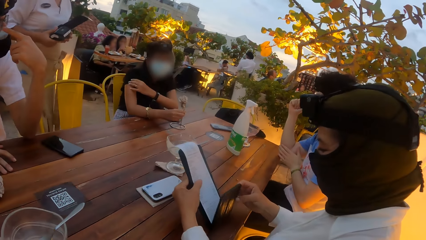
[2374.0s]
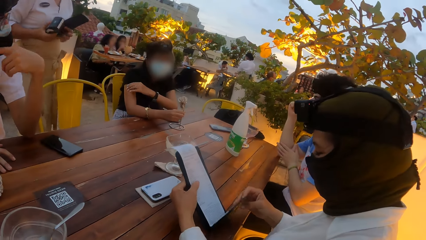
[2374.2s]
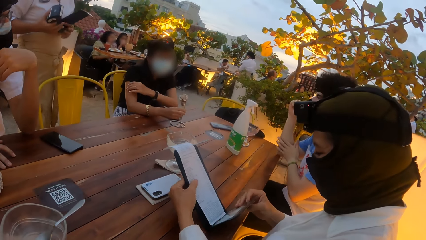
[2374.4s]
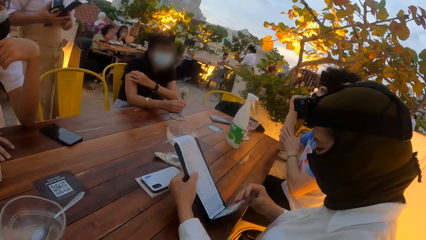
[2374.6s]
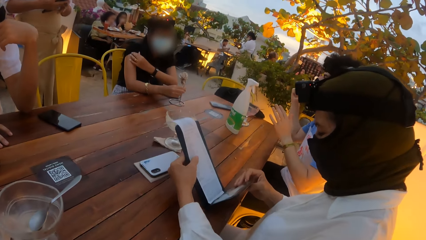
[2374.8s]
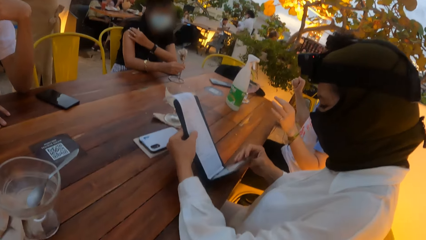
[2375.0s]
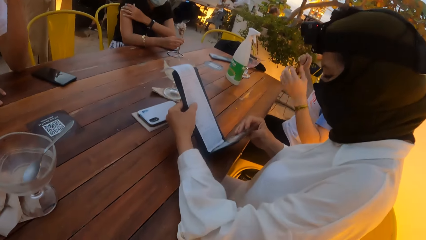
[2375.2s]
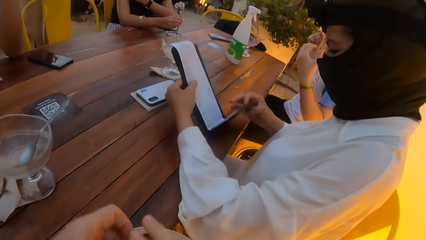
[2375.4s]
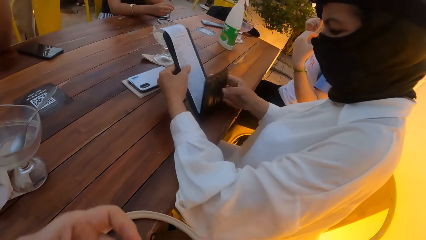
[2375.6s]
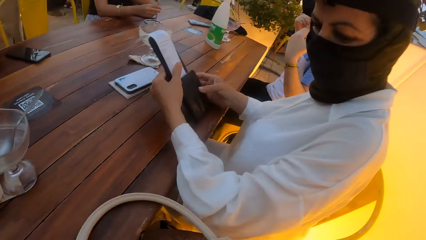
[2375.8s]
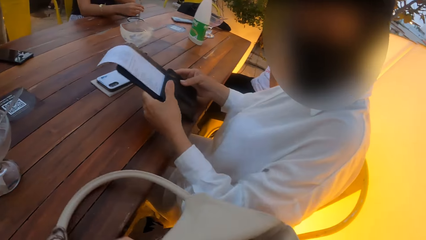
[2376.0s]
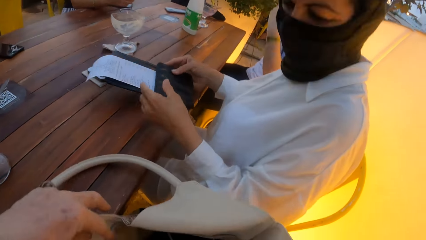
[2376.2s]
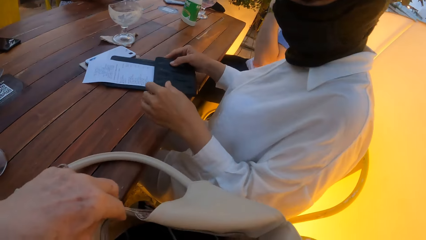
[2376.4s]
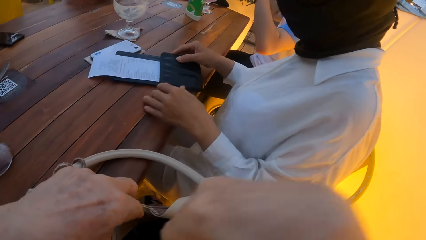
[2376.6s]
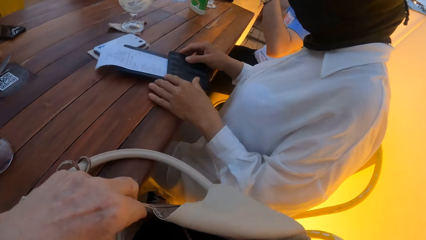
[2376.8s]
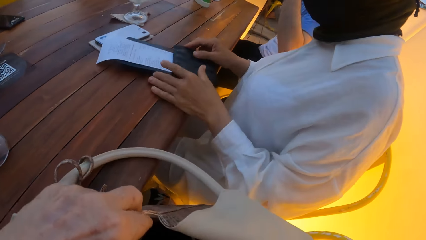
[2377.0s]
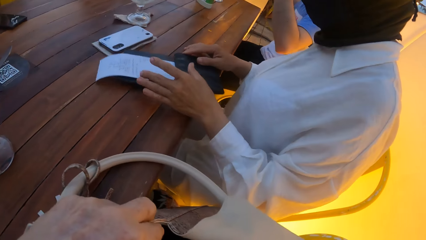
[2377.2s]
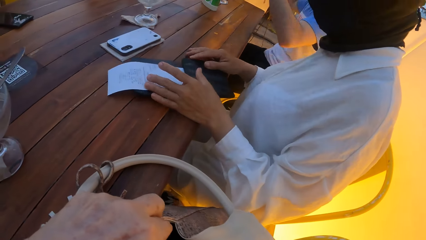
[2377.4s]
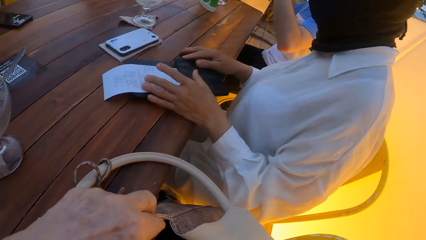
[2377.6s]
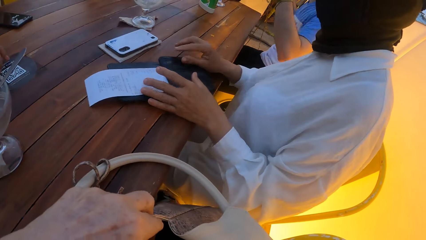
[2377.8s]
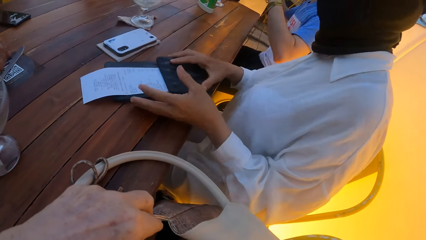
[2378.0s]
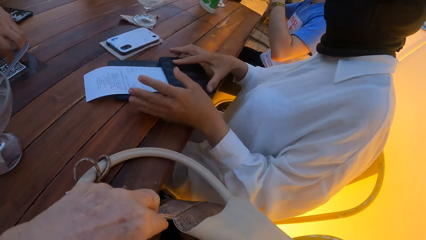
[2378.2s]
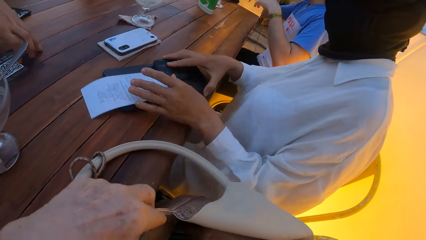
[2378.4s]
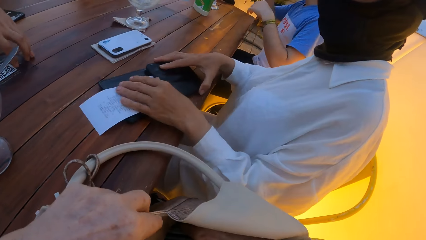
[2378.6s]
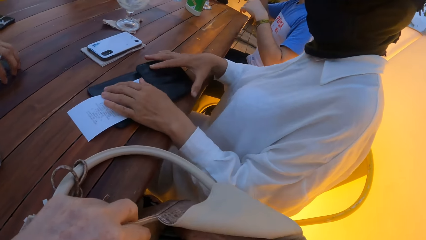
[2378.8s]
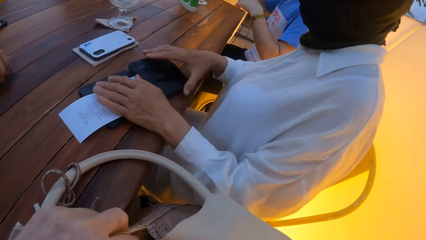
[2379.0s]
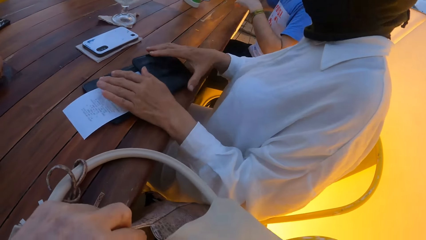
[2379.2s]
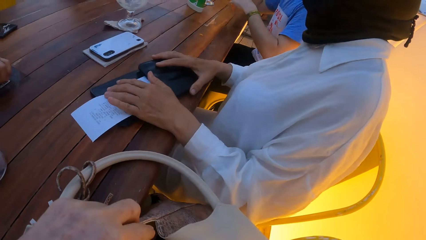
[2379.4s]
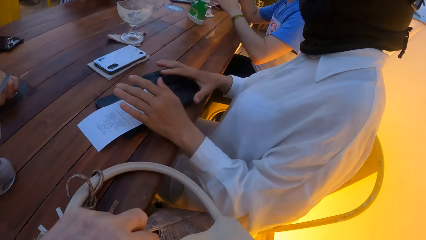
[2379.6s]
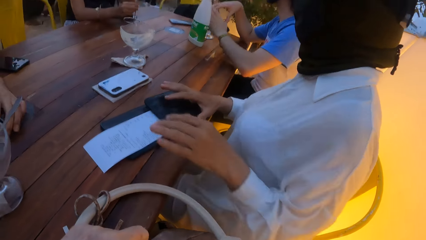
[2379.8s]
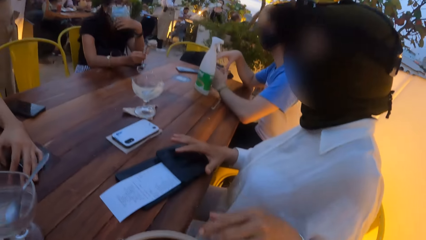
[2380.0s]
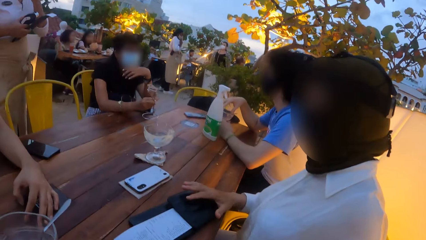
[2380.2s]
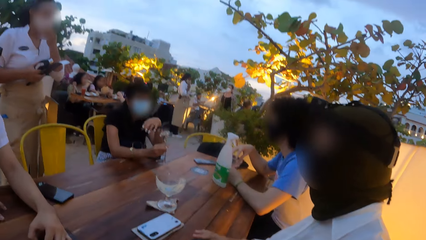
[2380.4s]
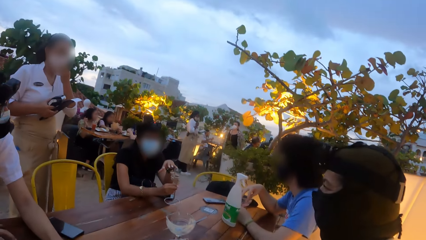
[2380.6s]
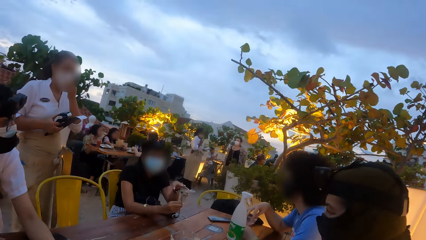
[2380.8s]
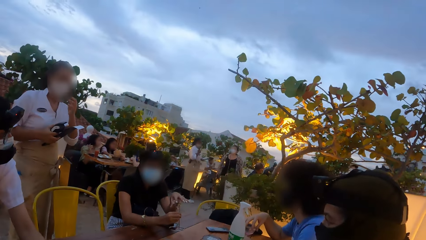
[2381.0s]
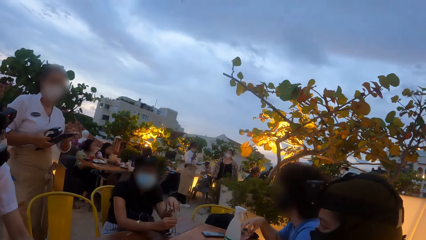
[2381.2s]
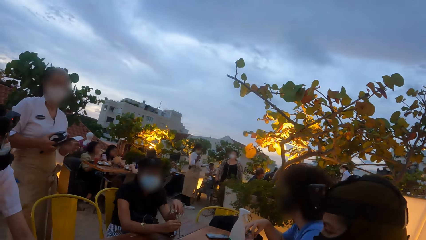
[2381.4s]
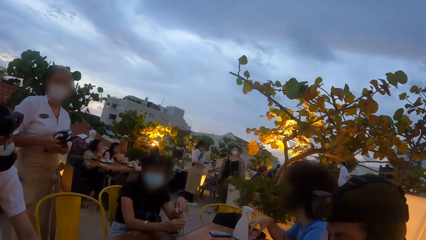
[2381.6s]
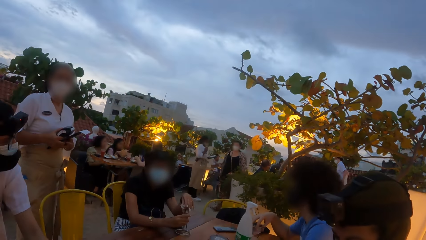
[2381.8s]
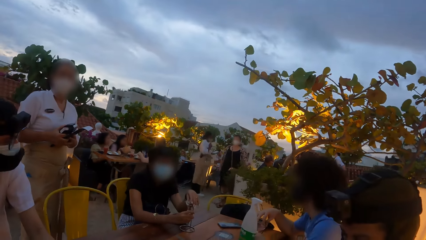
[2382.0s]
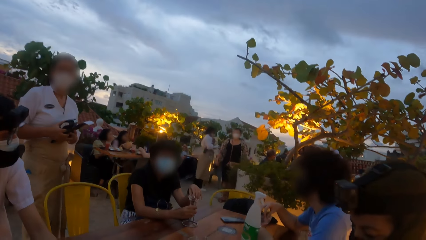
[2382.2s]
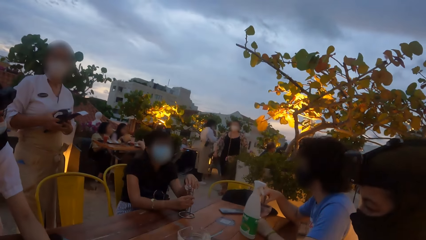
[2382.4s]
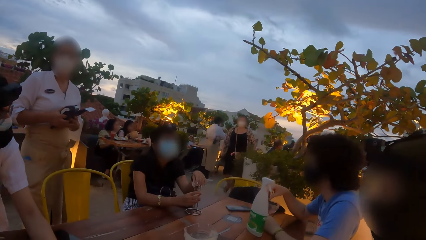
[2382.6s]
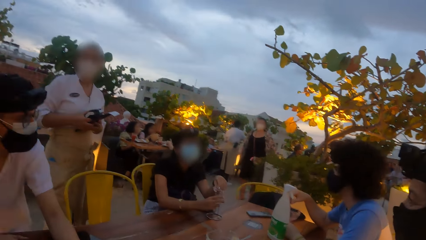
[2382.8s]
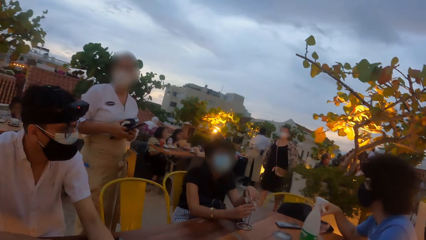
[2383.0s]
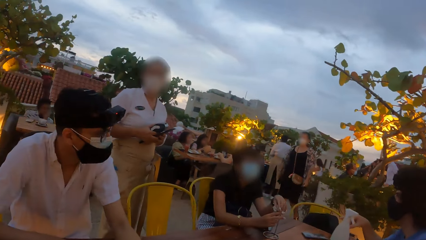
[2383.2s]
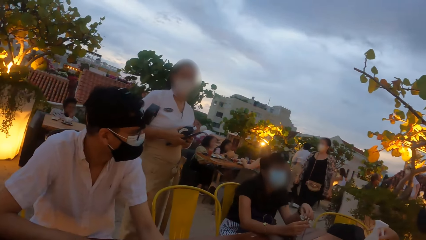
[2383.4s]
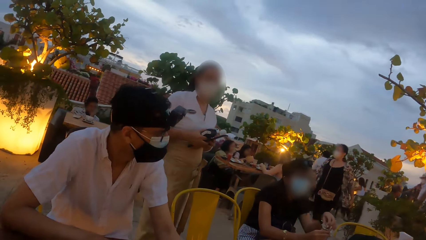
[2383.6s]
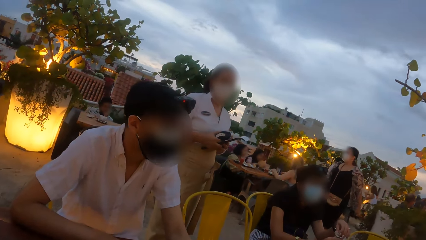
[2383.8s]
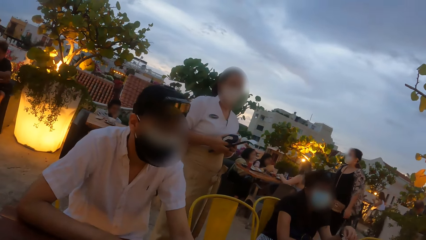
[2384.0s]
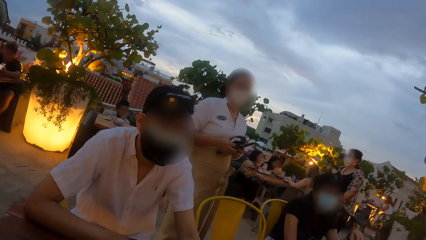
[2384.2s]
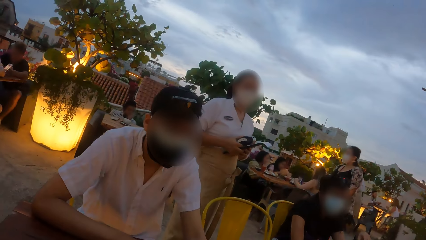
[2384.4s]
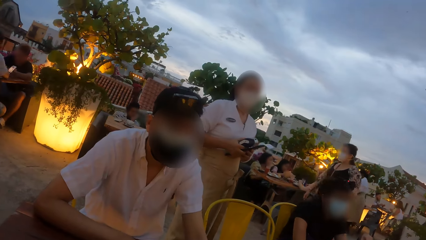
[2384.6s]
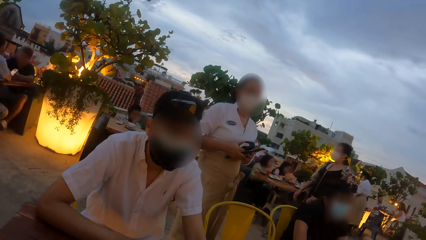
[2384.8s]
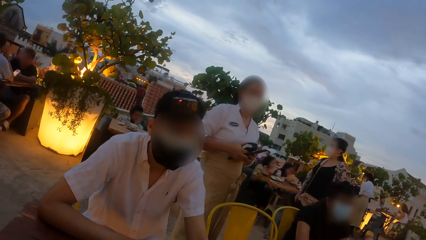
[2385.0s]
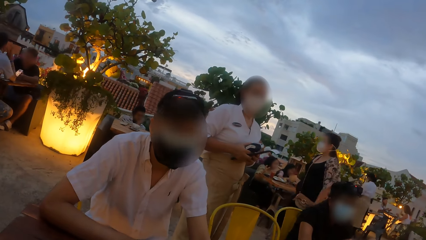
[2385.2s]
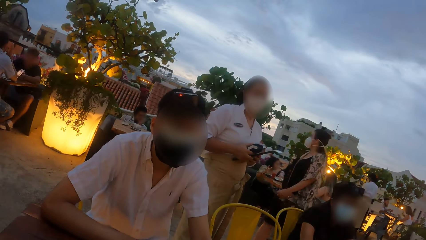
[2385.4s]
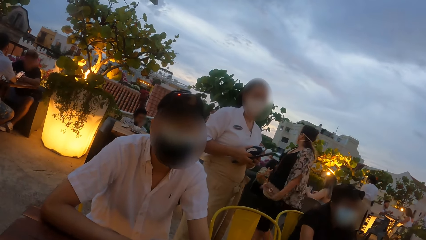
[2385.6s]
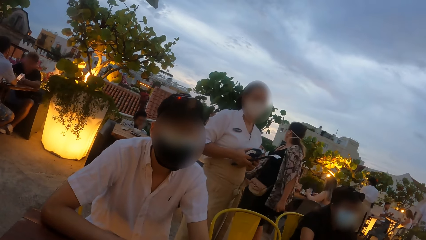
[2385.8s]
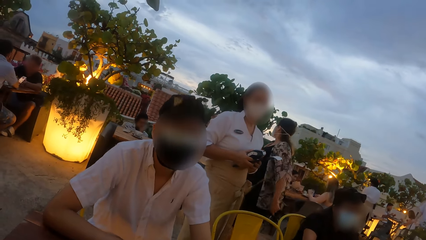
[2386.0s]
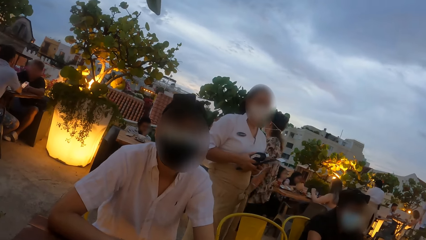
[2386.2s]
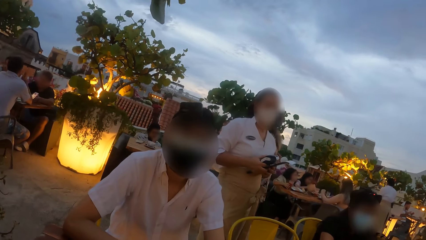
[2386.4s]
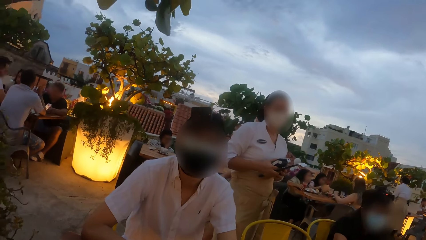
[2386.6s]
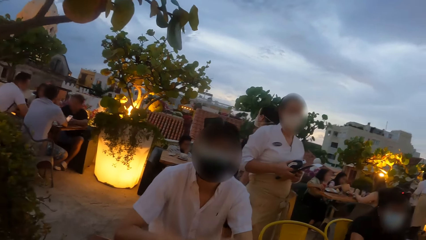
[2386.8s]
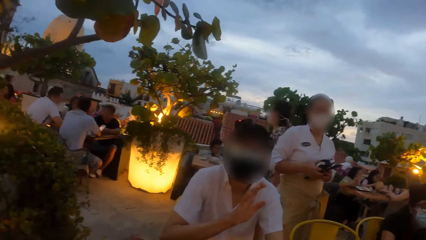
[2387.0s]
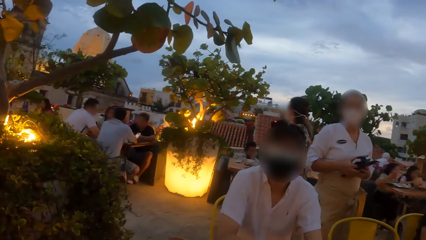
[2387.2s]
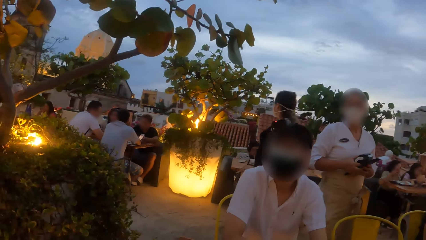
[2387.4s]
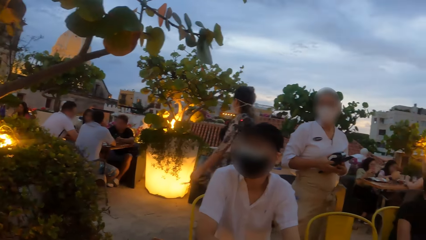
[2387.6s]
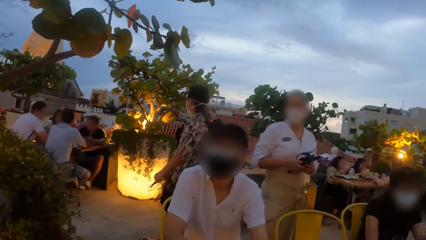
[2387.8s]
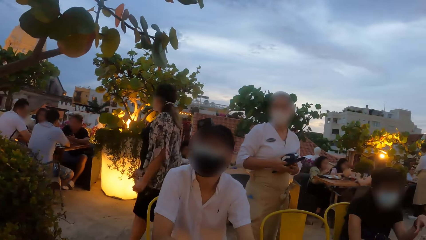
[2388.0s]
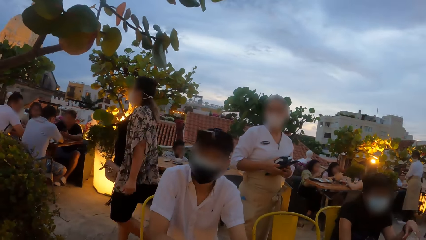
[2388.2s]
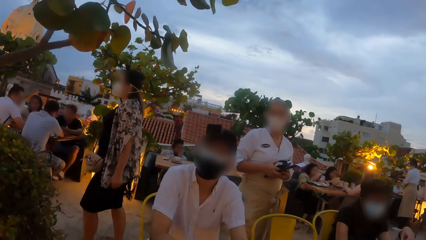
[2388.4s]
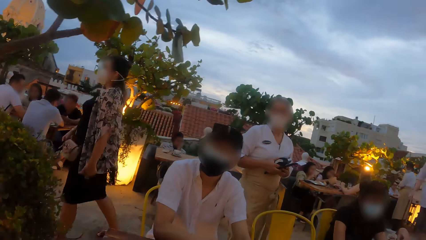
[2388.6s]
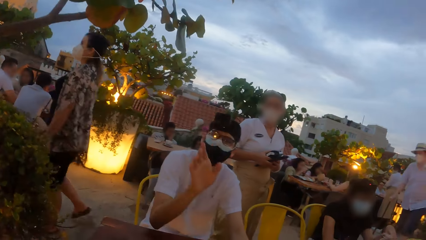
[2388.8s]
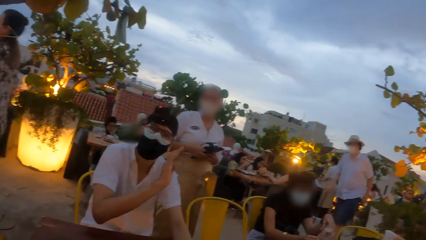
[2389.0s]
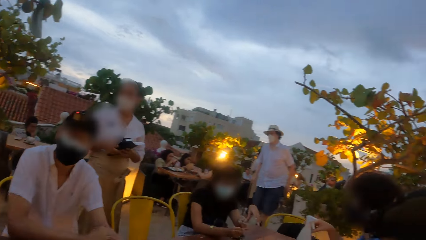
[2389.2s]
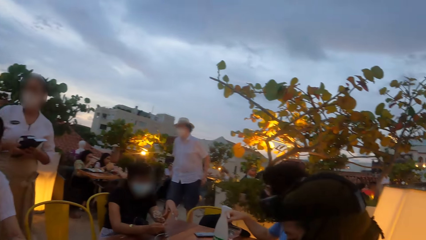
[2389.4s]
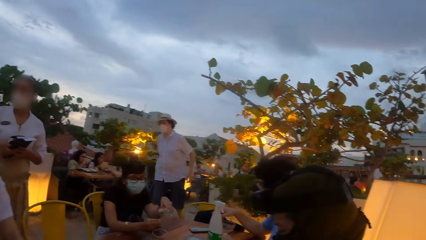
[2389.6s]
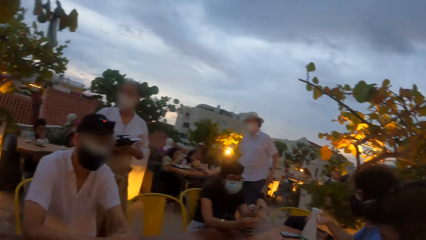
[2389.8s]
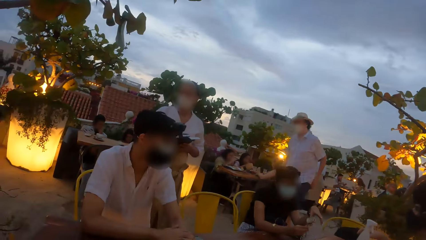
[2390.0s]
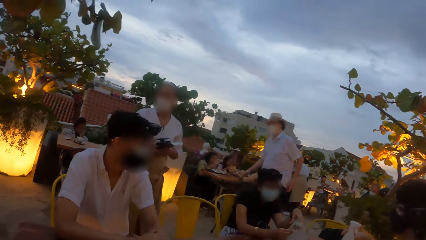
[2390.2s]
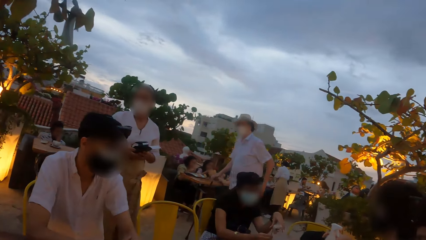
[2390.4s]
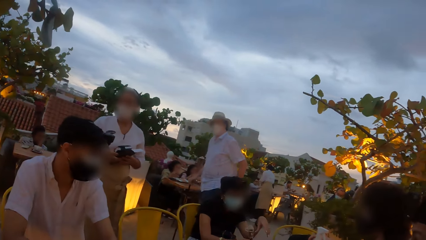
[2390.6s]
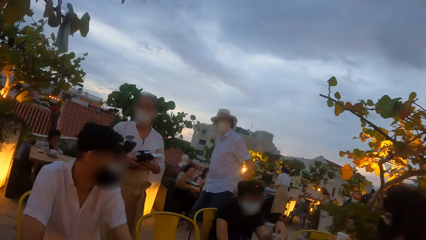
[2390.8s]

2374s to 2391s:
A woman looks at the hotel bill book. The camera wearer interacts with another woman. She opens a bag with her left hand. The other woman drops the check on the table with her right hand. She shifts the check on the table with her right hand. A man rests his left hand on the table. The other woman holds the check on the table with both hands. A third woman touches a nose mask on her face with her left hand. She holds the card payment terminal with both hands. The camera wearer looks around. The man waves at the camera wearer.
